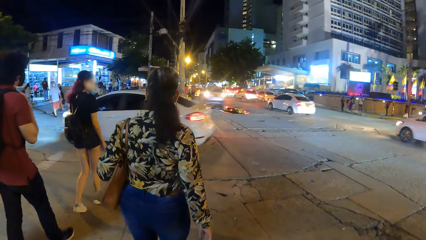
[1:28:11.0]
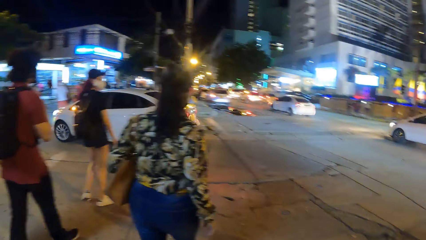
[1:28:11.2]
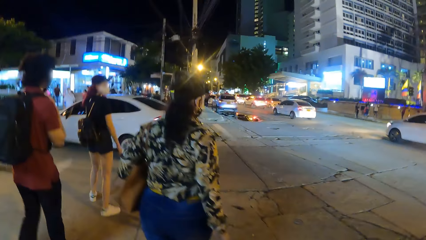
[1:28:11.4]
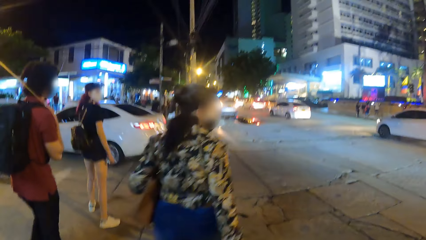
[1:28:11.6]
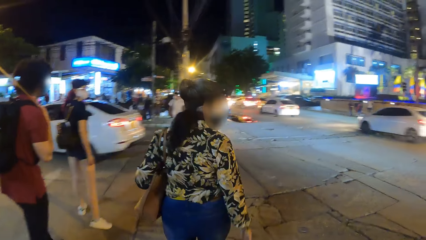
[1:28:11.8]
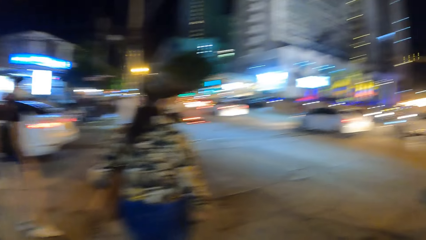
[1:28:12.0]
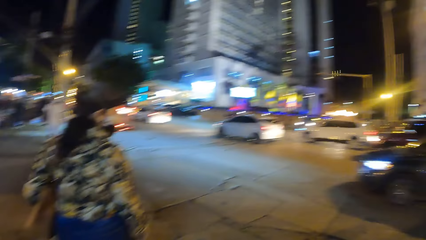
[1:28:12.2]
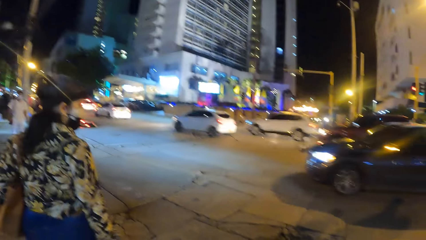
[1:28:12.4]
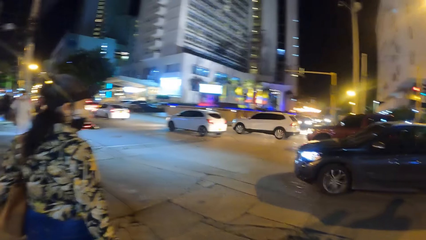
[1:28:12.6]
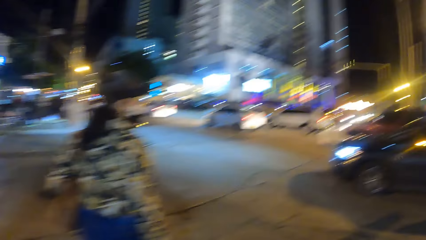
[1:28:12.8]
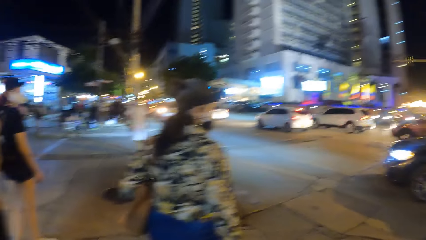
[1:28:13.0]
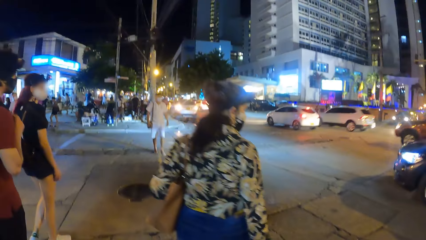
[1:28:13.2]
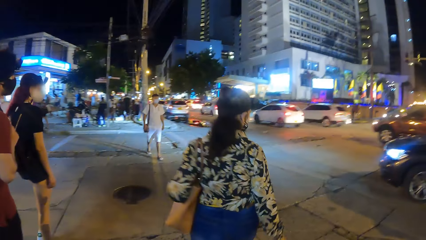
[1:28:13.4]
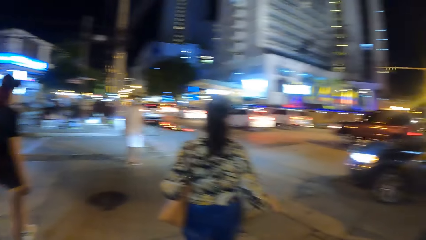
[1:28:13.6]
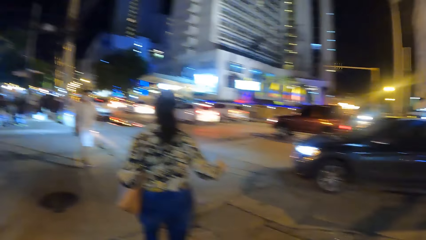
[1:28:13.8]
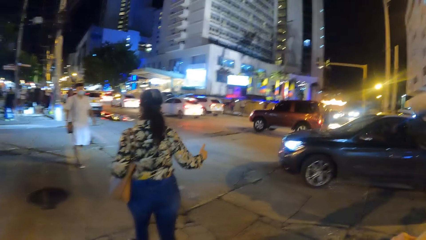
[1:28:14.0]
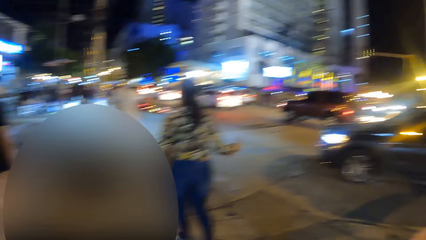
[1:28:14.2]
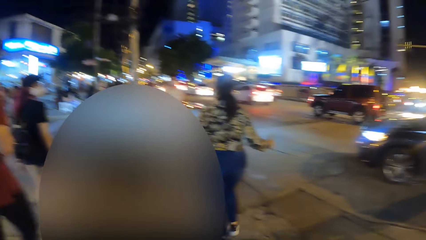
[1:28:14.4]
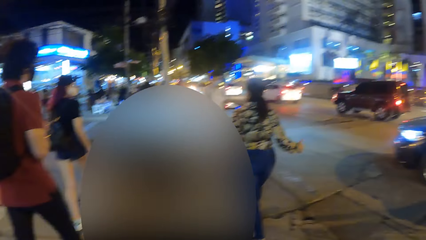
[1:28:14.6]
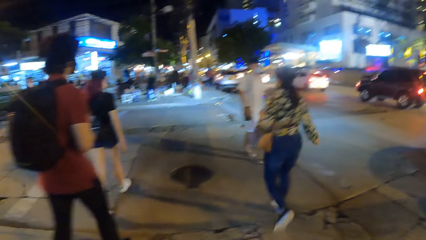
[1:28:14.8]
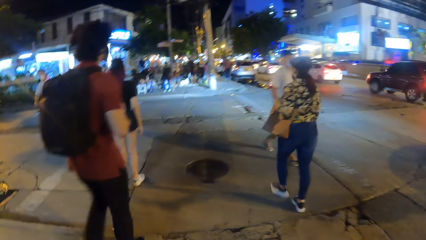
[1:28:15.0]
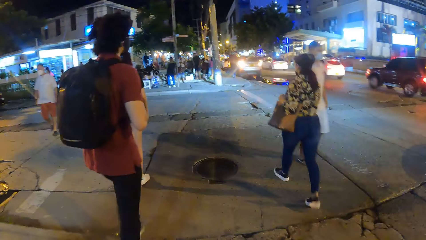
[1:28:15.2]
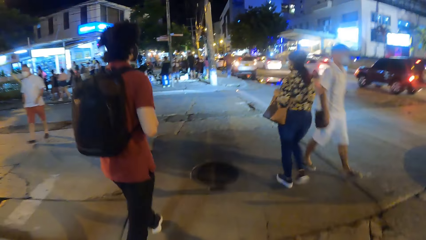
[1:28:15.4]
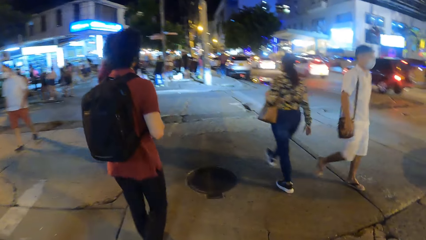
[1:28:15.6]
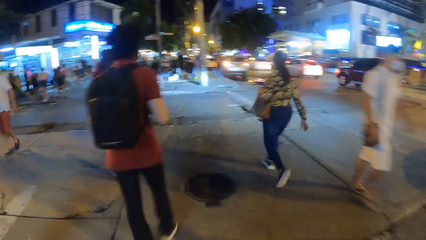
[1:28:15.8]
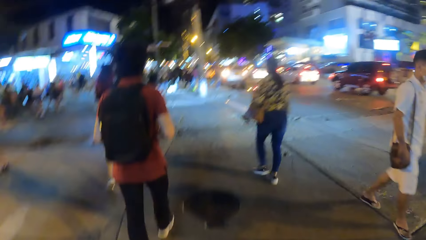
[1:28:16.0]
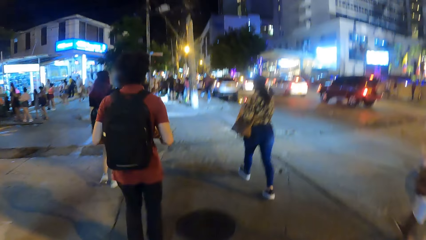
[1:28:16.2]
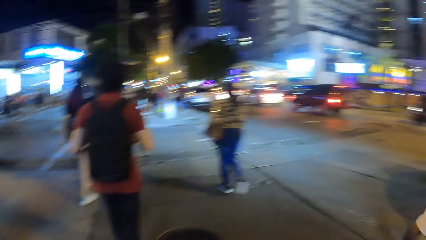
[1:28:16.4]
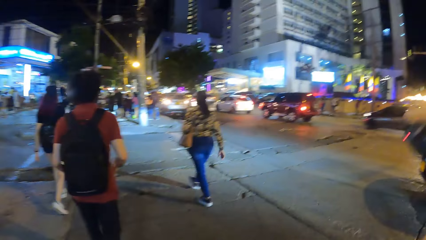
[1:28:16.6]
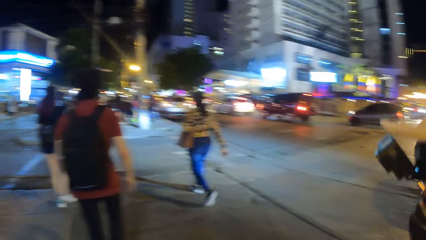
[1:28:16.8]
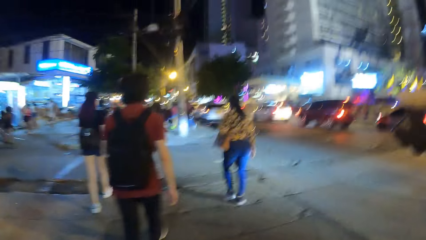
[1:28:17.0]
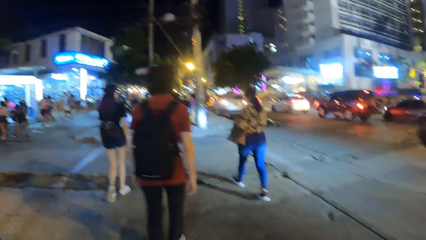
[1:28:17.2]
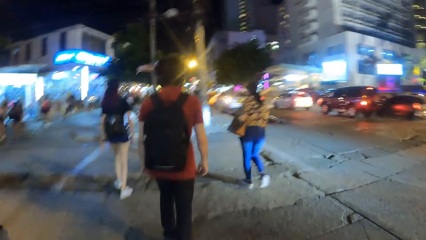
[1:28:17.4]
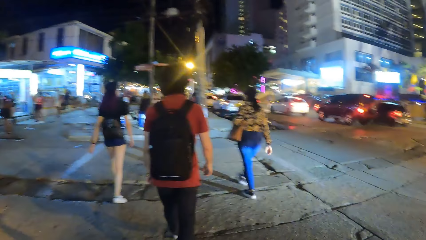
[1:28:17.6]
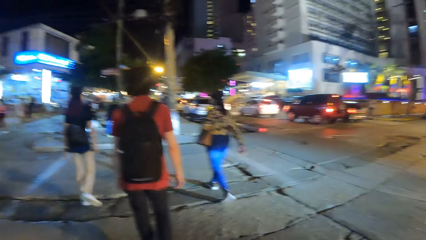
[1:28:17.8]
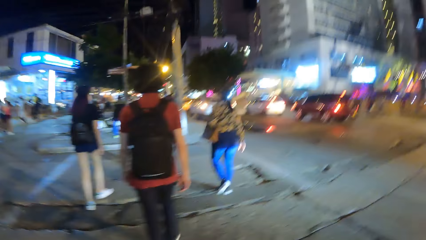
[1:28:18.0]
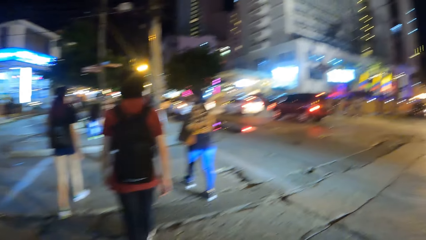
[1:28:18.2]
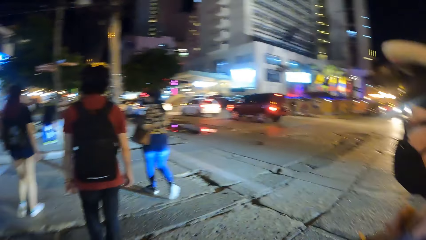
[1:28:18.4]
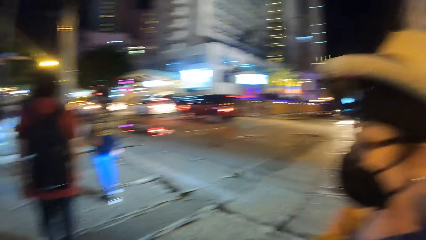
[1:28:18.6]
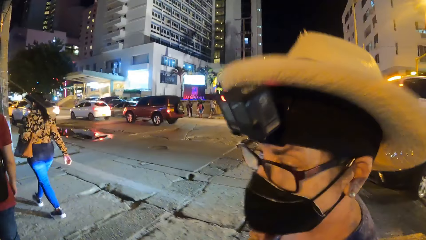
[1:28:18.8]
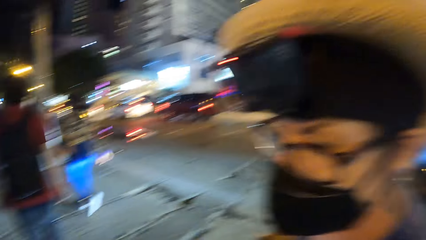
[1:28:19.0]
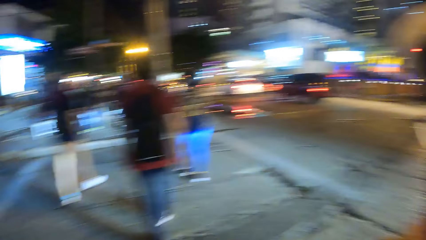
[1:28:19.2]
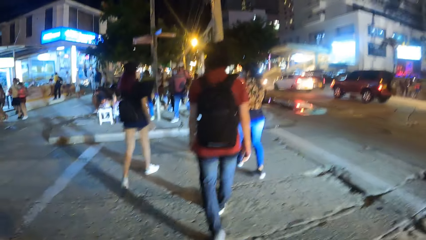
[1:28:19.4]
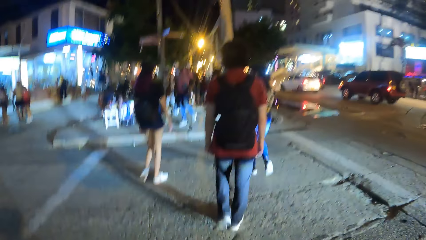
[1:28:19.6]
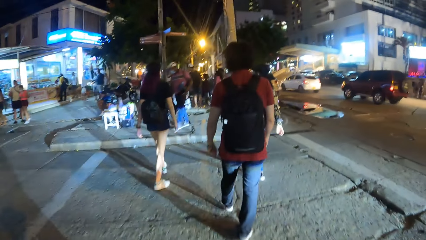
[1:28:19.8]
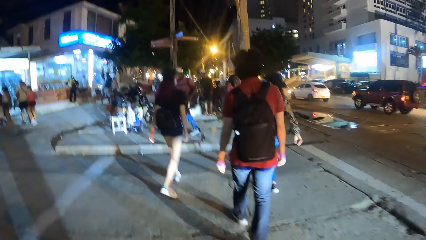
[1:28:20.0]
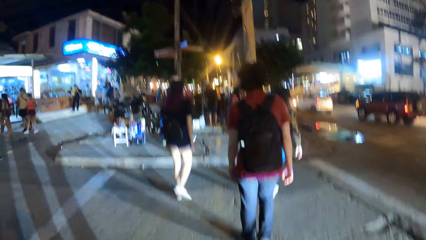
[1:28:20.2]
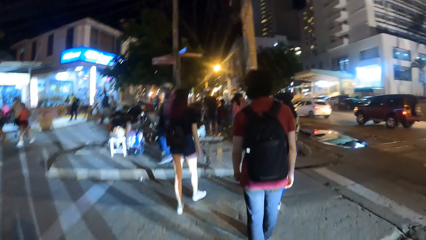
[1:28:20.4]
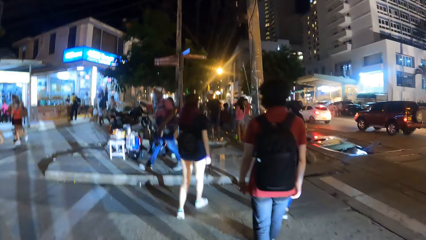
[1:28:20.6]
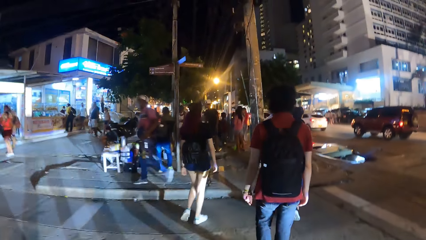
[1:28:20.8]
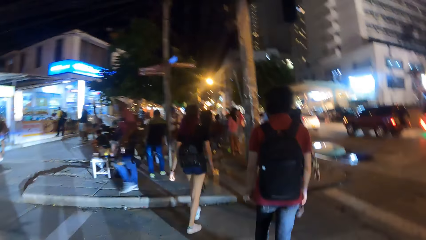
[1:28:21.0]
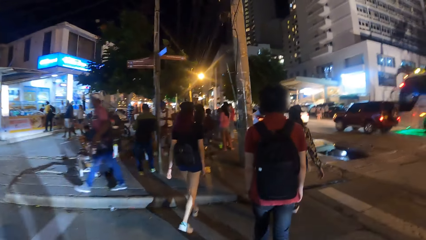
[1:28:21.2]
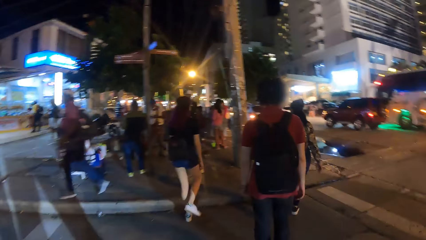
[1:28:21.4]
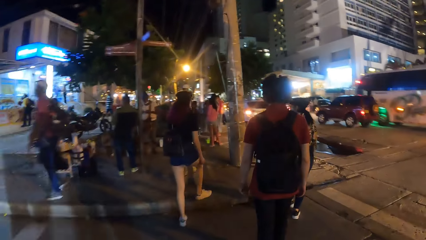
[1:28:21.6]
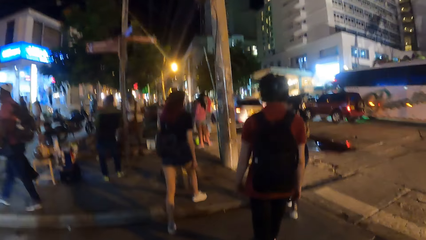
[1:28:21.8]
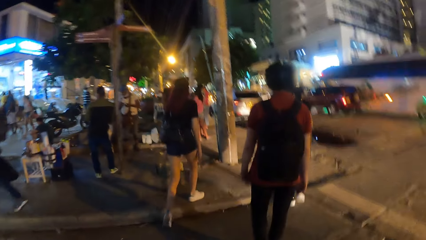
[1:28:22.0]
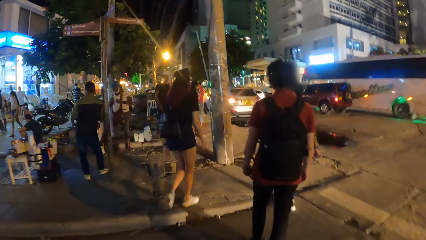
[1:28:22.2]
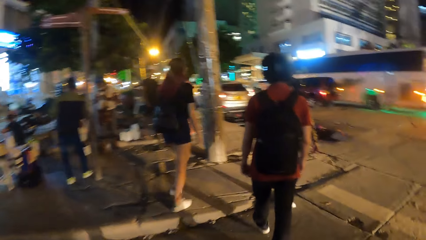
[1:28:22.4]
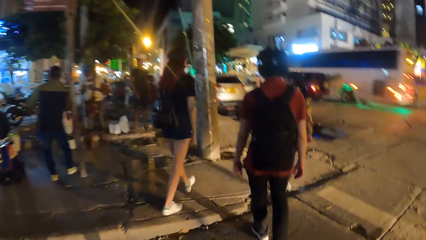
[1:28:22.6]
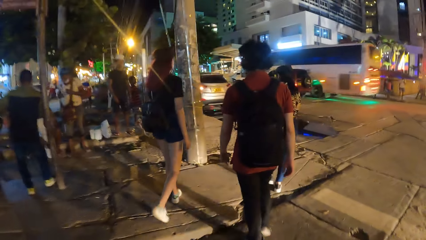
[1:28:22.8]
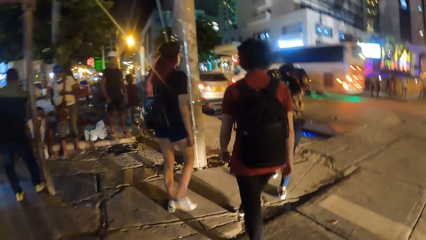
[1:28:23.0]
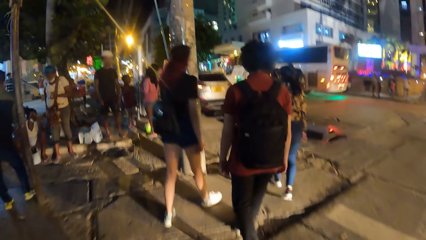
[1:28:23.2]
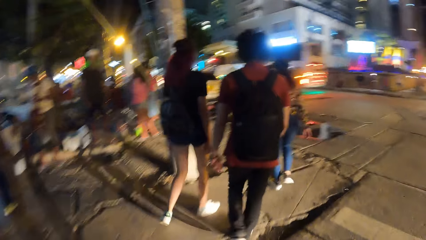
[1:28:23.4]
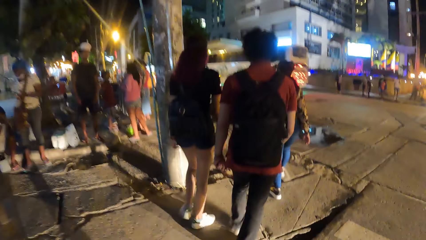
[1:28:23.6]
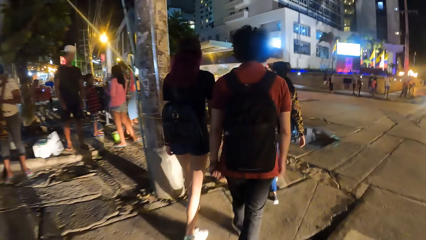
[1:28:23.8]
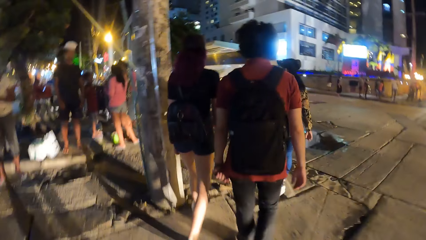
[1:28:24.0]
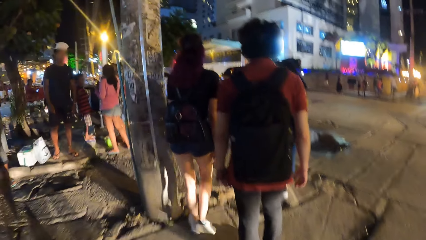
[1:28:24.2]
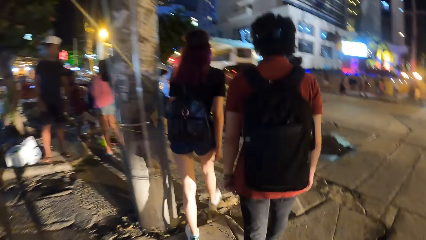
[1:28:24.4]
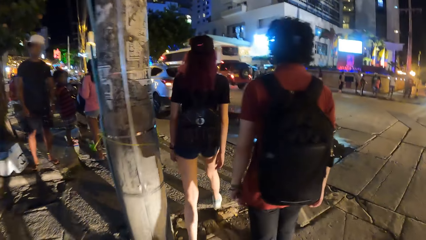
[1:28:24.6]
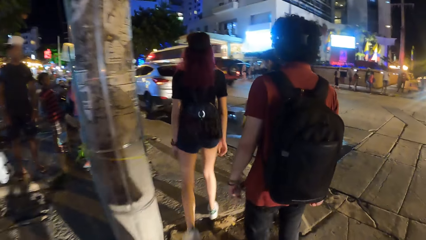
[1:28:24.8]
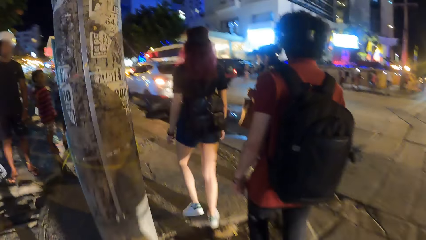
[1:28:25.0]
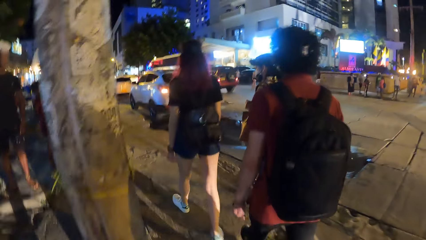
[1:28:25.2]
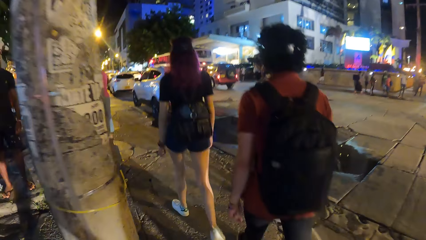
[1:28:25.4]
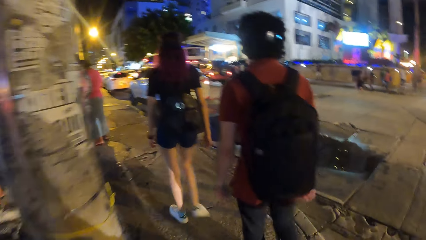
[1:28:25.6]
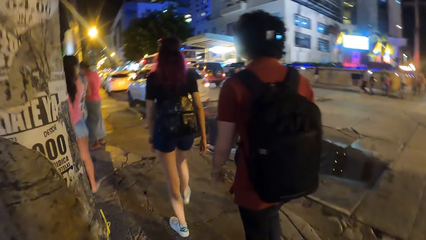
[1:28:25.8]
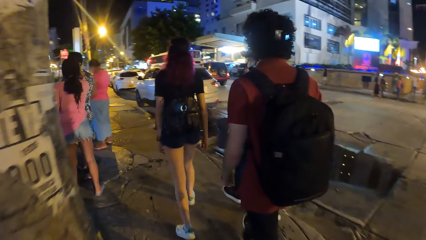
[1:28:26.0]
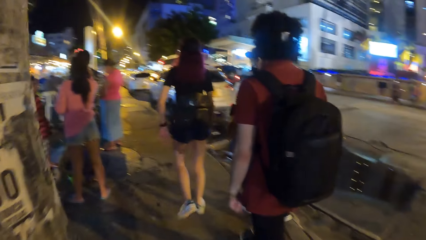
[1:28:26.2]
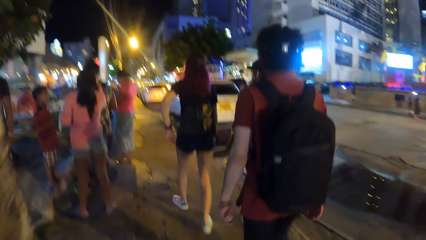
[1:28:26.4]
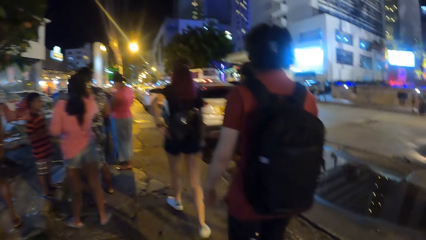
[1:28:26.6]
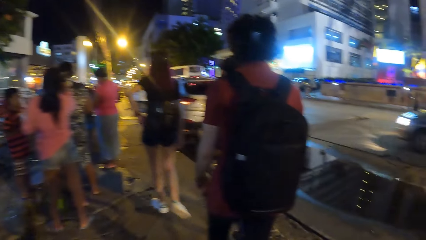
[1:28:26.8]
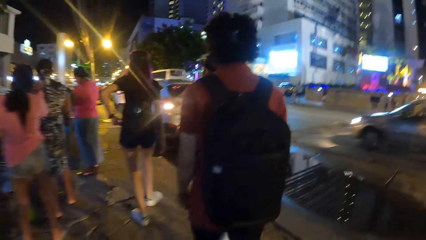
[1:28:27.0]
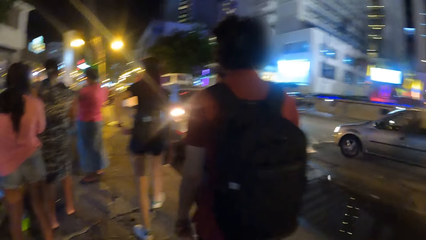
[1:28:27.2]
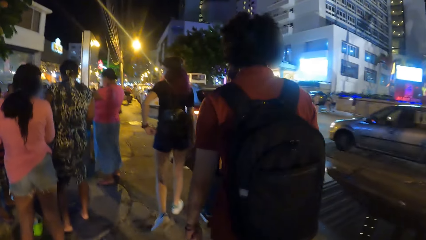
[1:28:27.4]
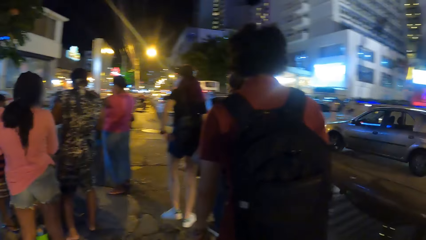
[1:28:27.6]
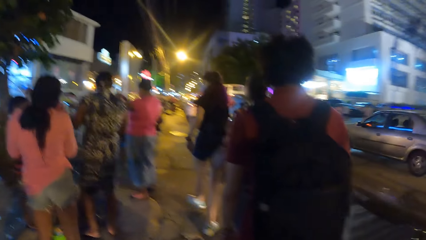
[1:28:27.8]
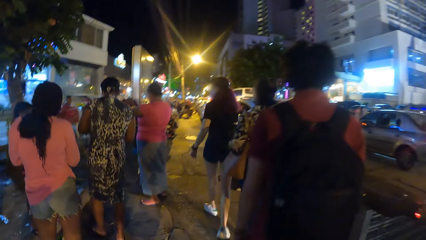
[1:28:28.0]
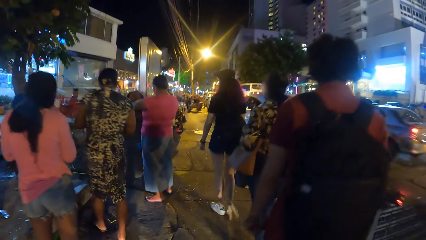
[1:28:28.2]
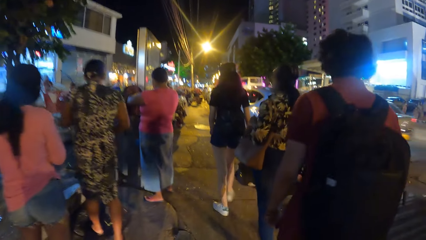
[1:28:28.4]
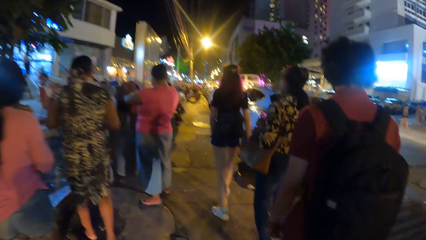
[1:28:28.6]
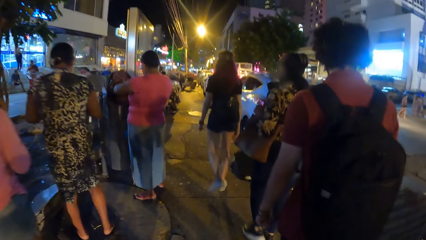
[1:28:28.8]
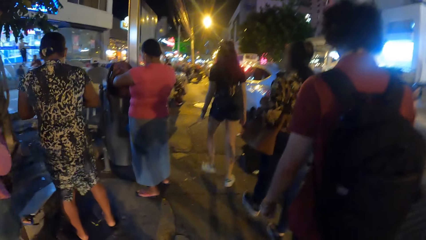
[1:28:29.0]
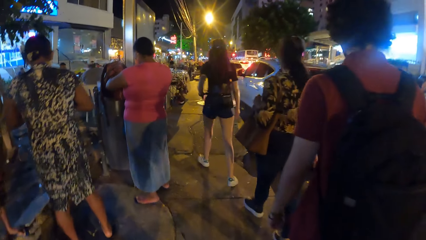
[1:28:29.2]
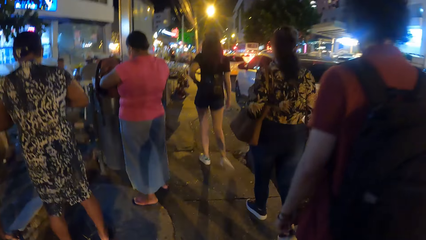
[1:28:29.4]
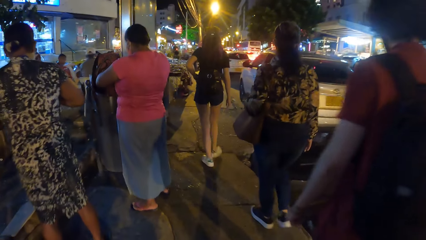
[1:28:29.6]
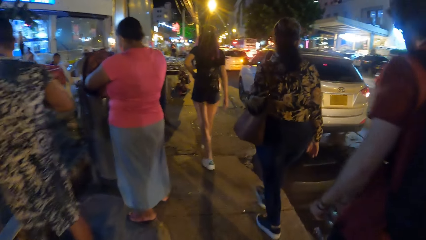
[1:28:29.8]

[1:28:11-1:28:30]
The camera wearer walks around. They look around. They look around repeatedly. They walk around. A person walks around. The camera wearer walks around.
